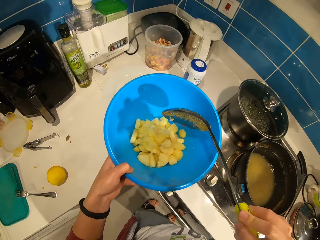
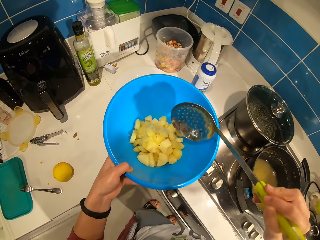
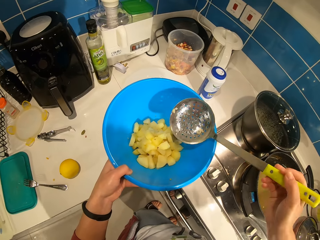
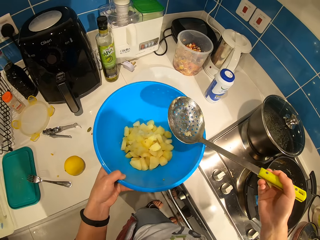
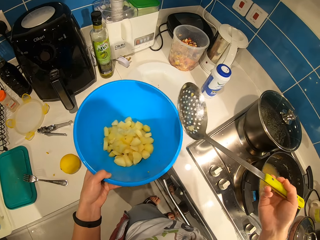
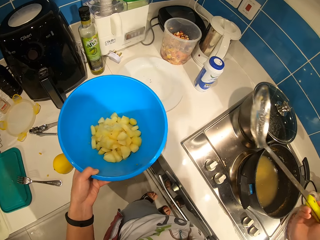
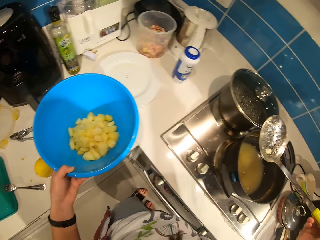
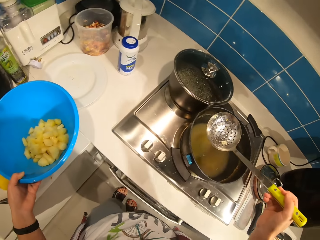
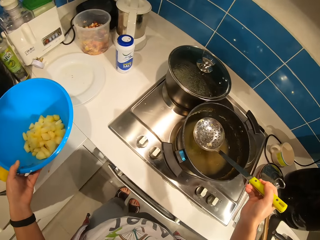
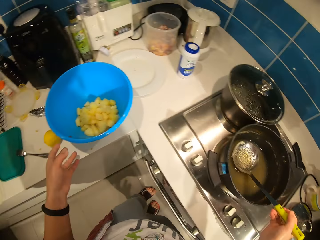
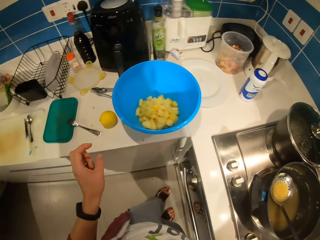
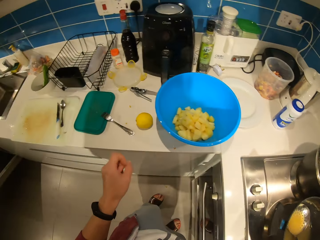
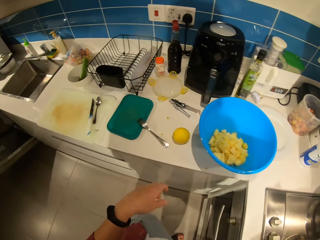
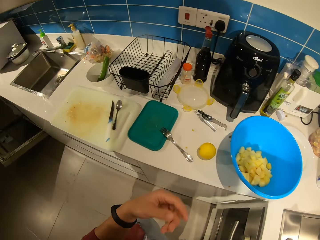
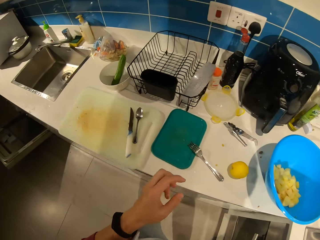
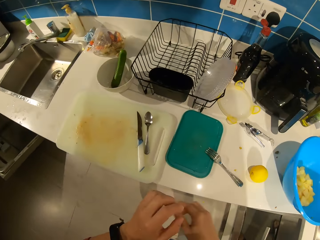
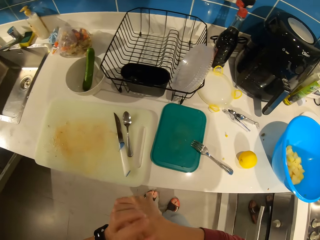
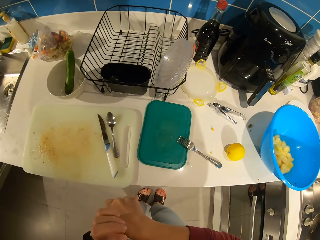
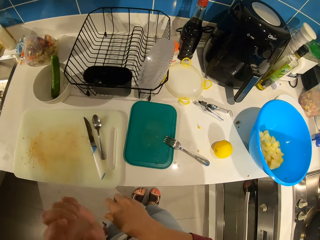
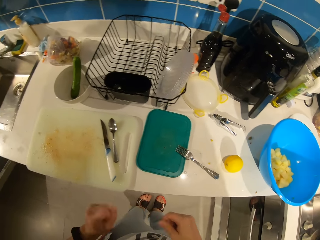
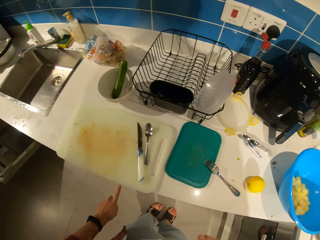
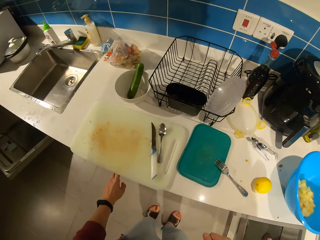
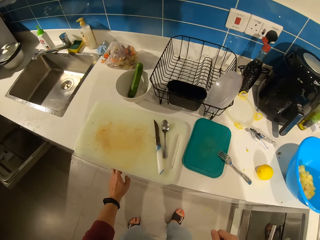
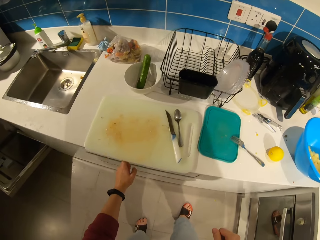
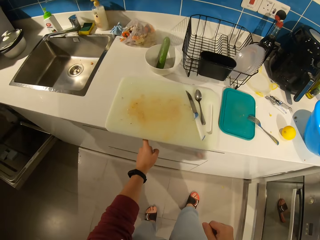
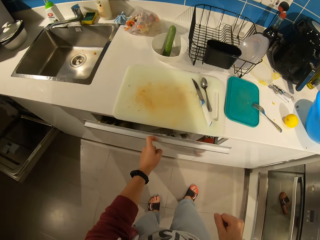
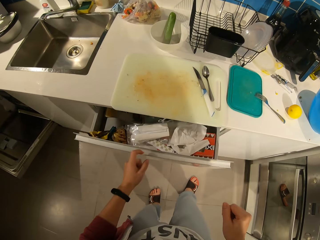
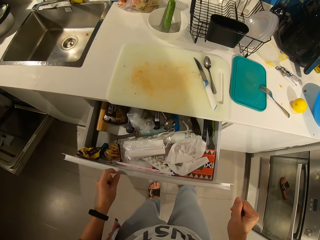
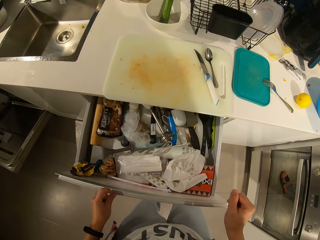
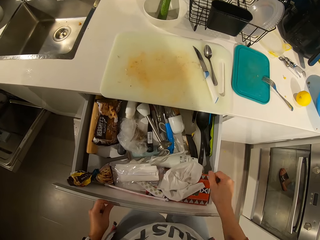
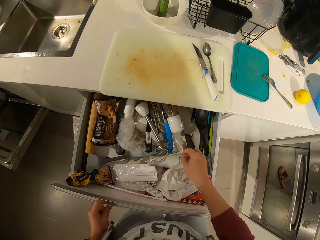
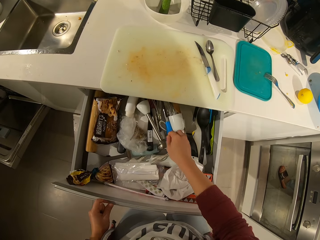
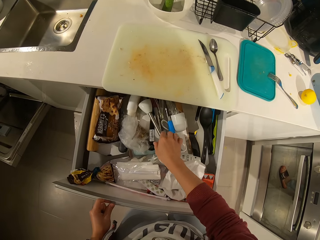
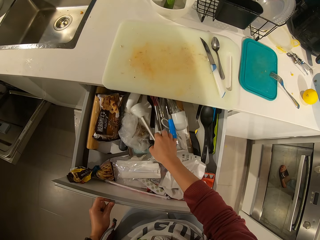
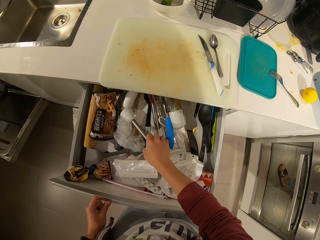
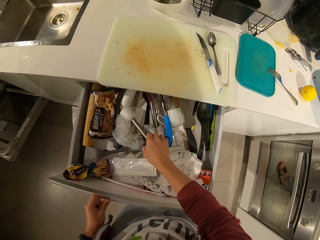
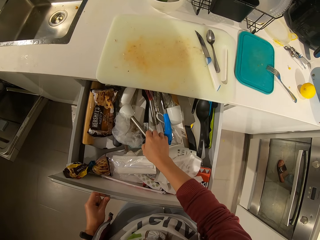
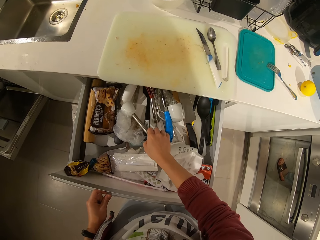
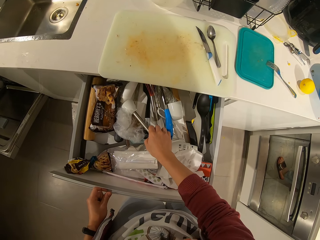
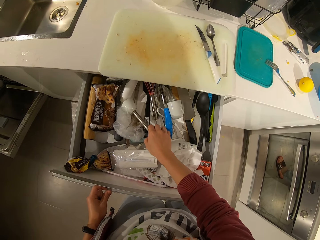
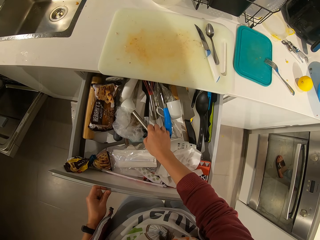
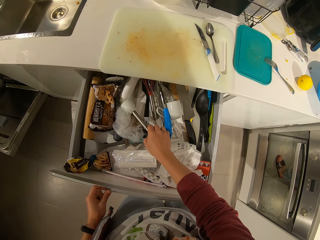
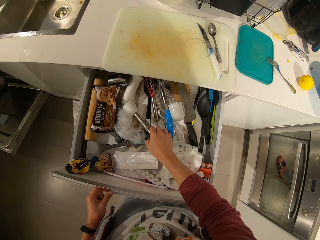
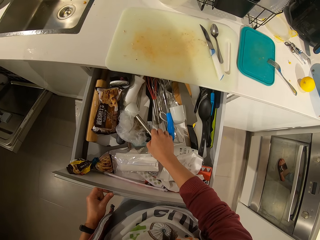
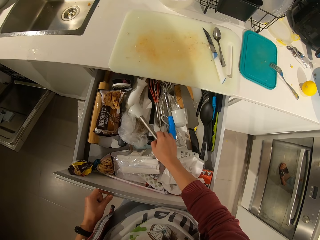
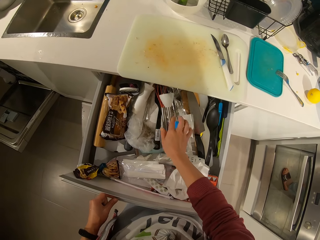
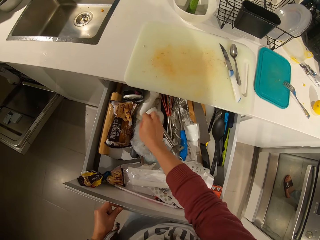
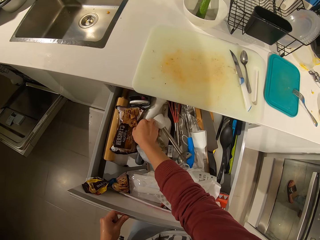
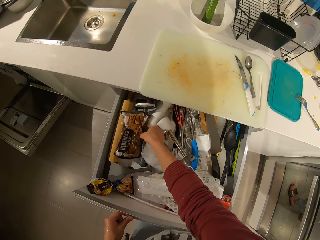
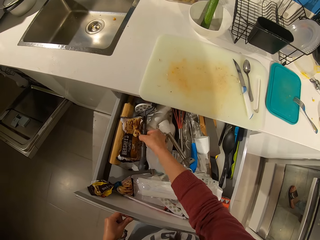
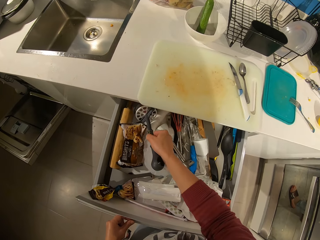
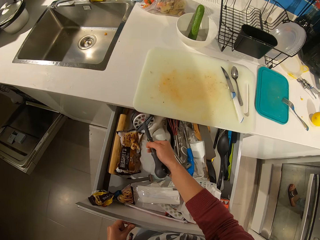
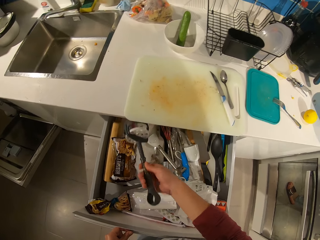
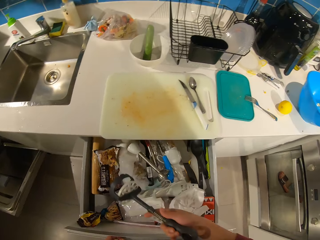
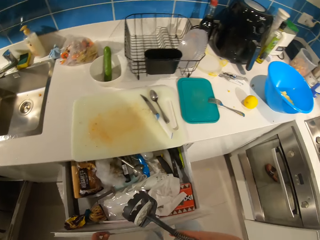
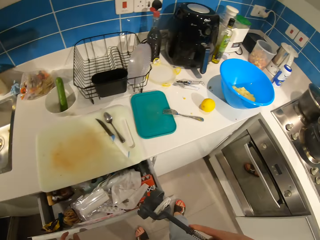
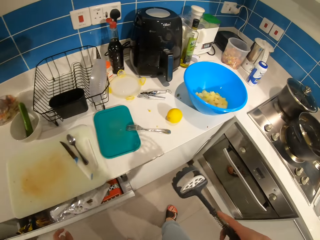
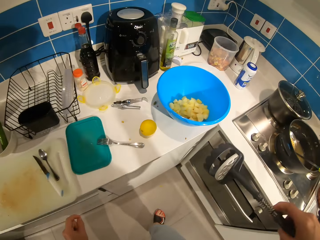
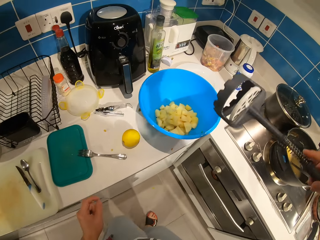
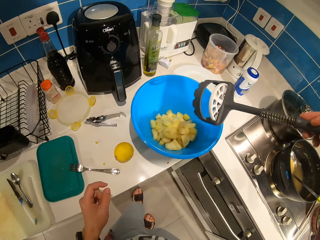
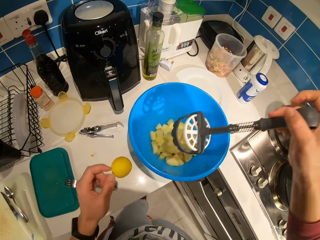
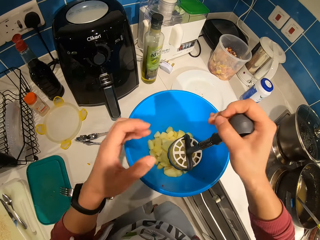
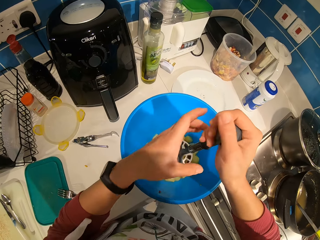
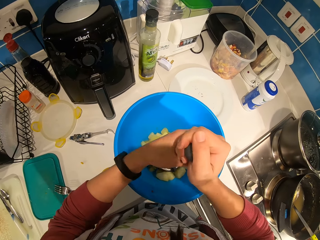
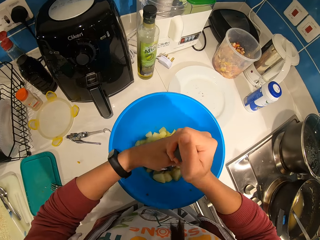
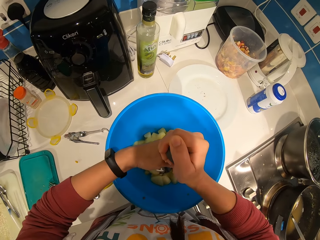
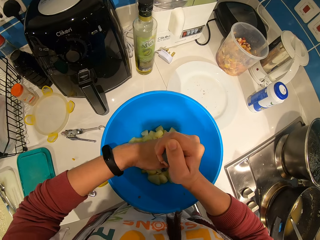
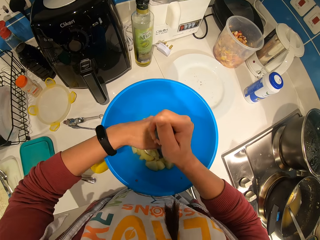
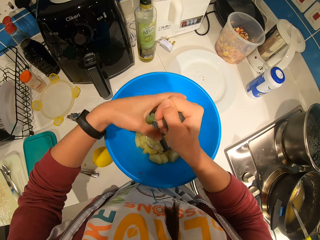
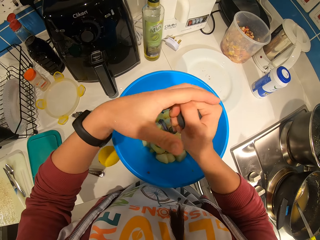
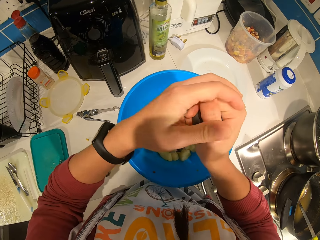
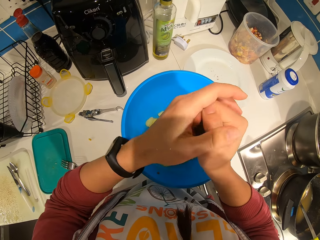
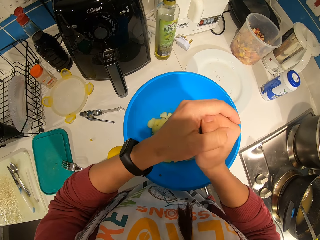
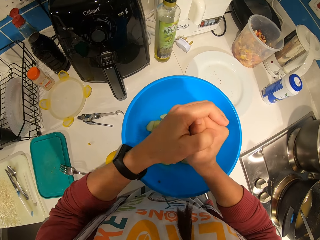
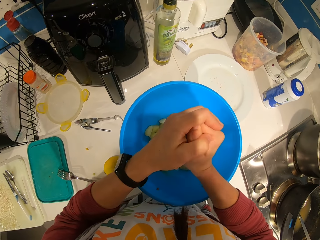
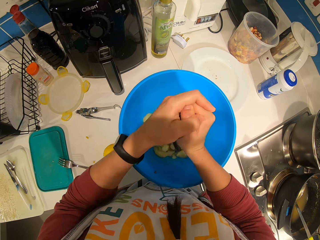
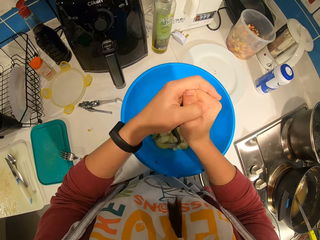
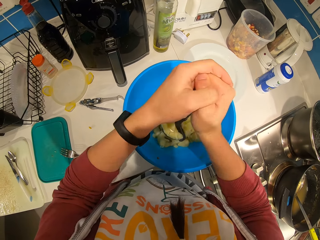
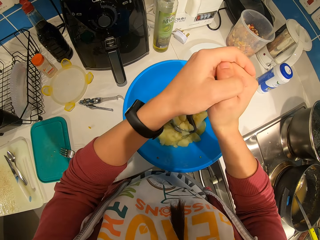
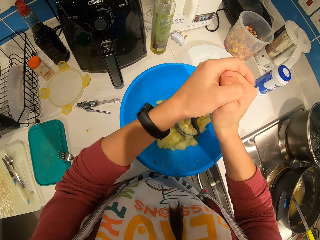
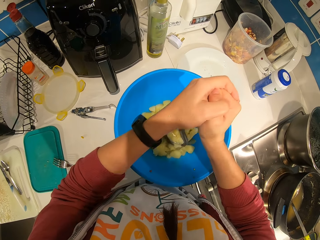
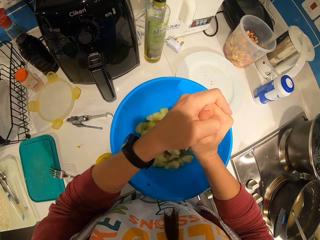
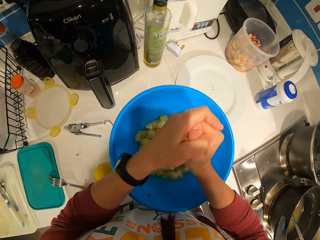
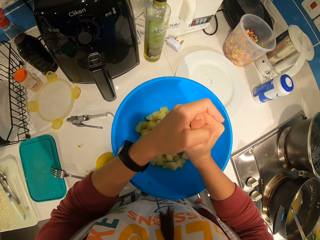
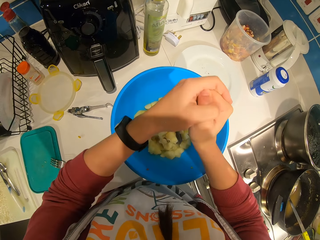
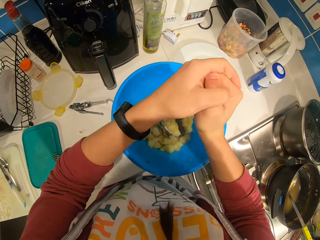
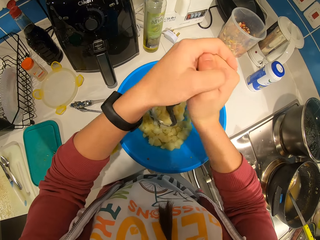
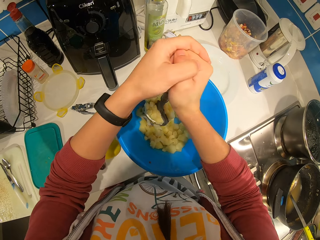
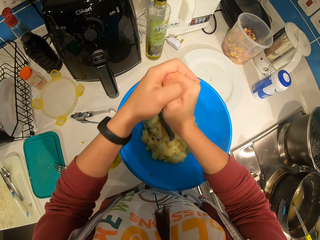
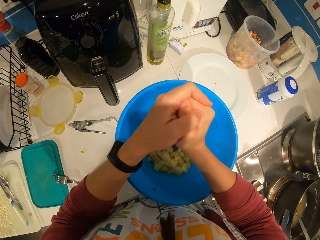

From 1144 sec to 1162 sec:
The camera wearer pours the potatoes into the blue bowl. They drop the blue bowl on the counter. They put the serving spoon in the pot. They turn along the countertop and wipe their hands. They open the countertop drawer. They shift utensils in the drawer. They pick up a potato masher from the drawer. They mash the potatoes in the blue bowl with the masher.

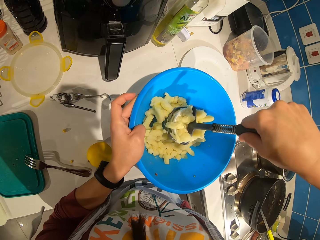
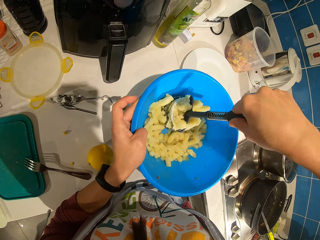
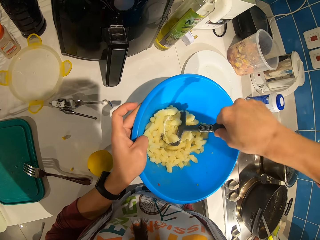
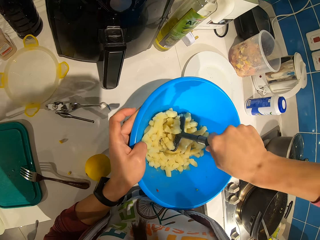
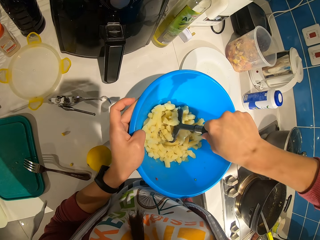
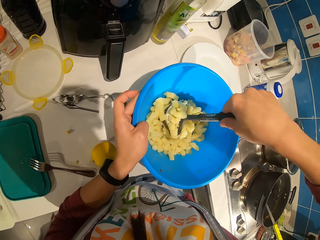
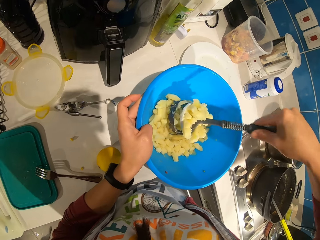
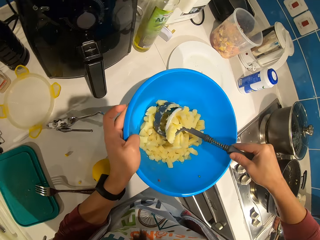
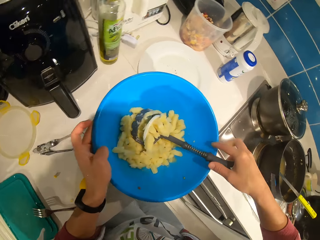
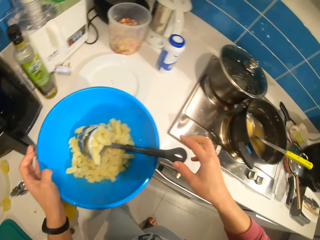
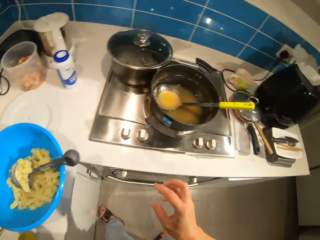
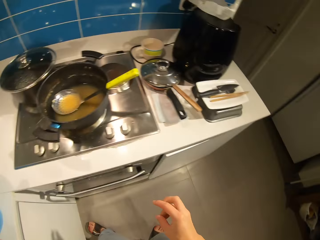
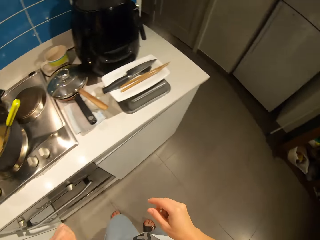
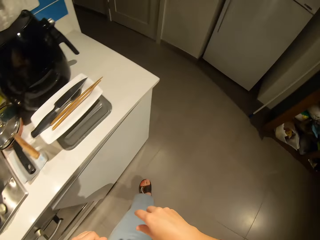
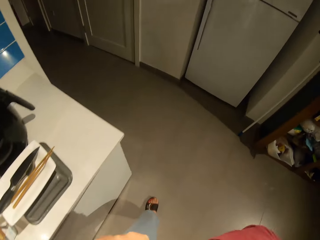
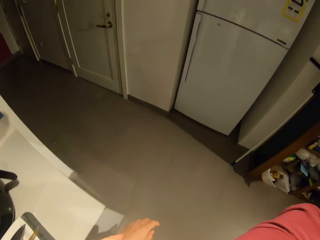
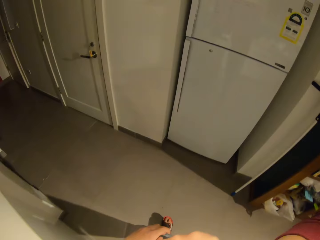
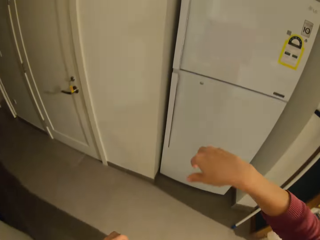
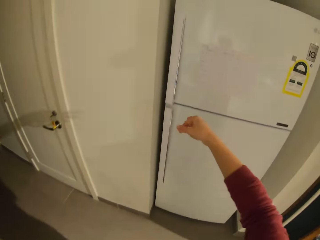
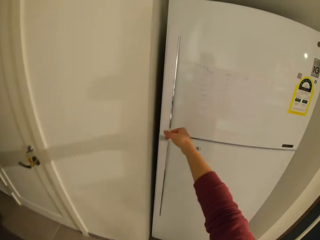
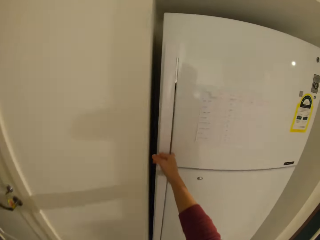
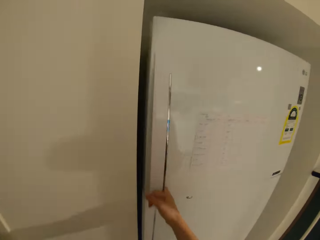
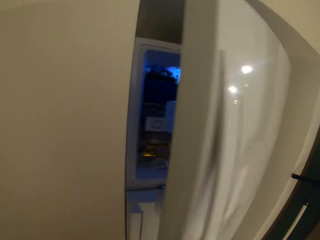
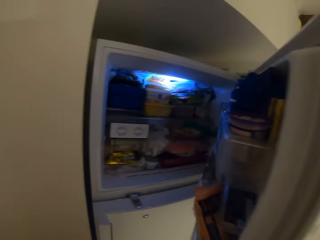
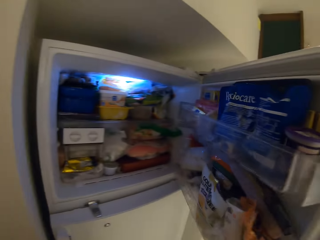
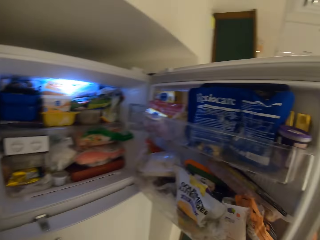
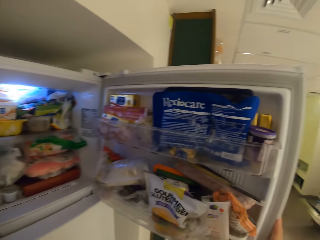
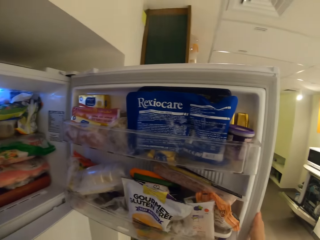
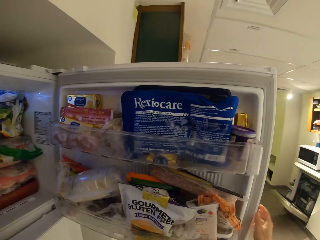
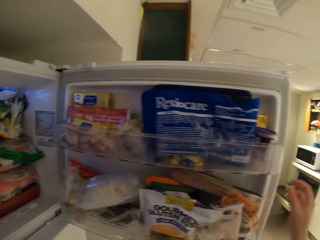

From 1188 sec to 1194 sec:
The camera wearer leaves the basin on the countertop. They walk towards the fridge and open the fridge.
